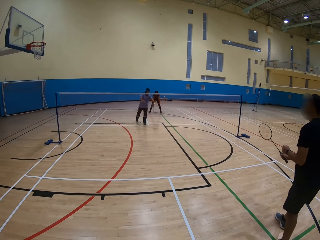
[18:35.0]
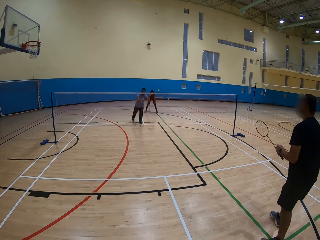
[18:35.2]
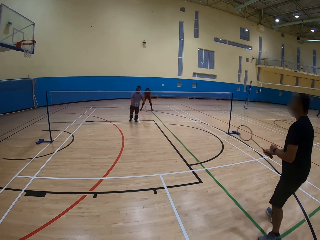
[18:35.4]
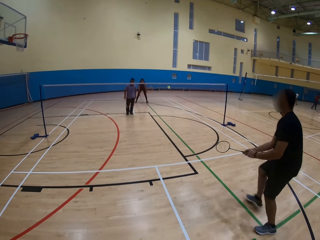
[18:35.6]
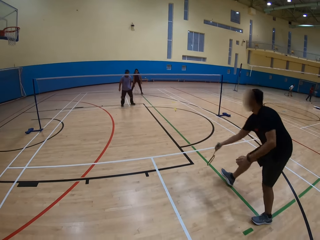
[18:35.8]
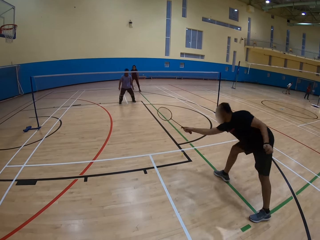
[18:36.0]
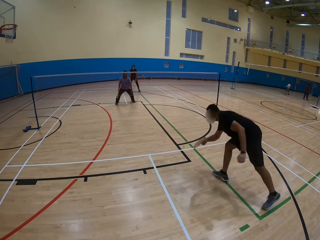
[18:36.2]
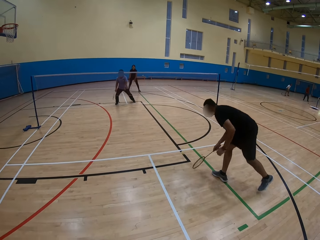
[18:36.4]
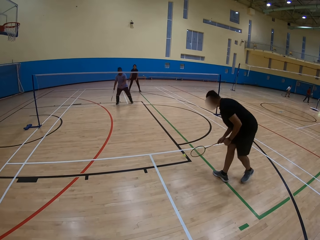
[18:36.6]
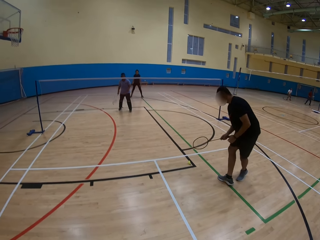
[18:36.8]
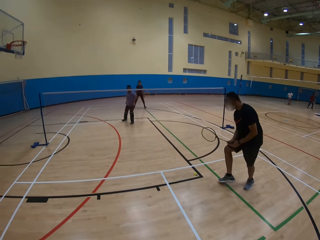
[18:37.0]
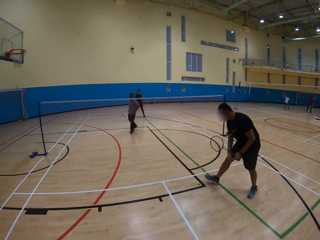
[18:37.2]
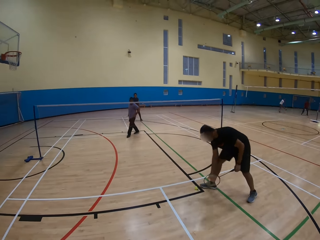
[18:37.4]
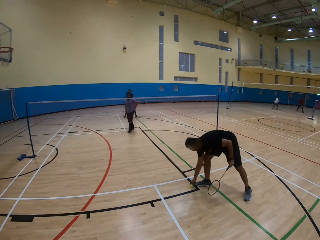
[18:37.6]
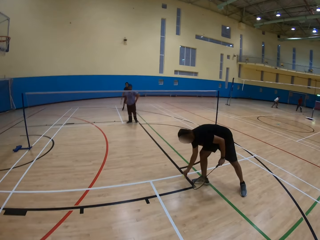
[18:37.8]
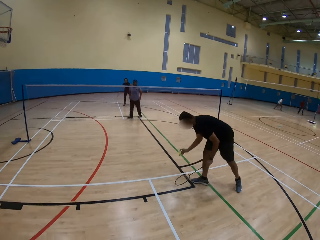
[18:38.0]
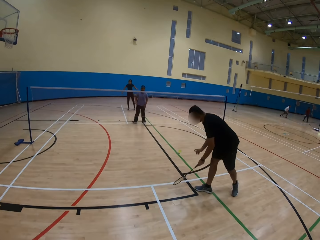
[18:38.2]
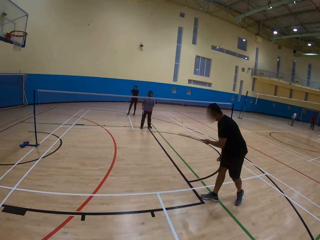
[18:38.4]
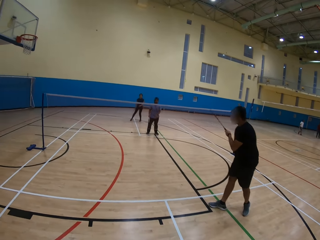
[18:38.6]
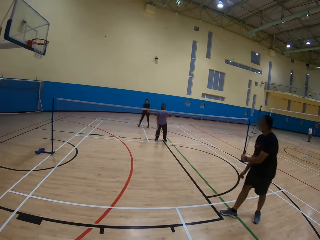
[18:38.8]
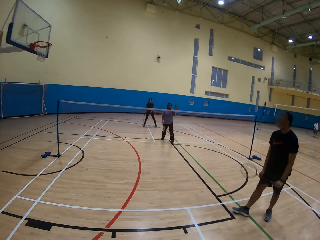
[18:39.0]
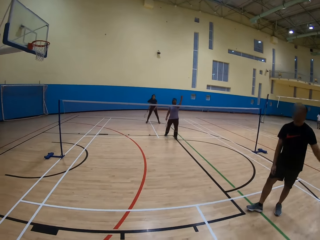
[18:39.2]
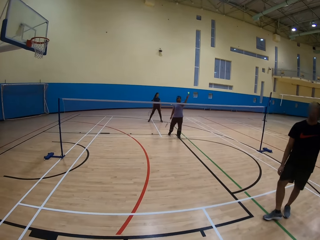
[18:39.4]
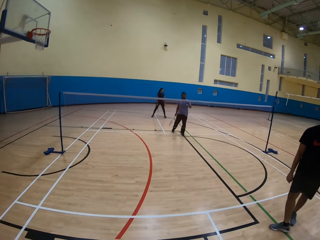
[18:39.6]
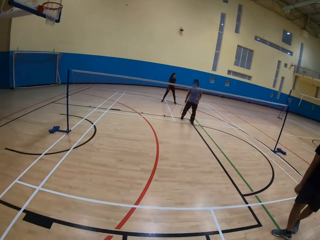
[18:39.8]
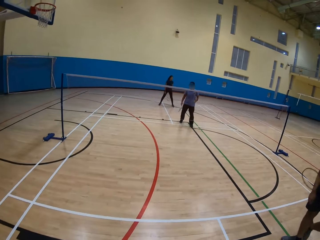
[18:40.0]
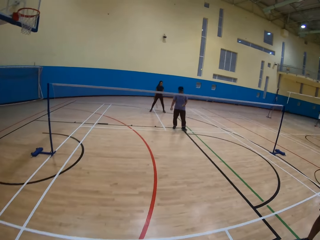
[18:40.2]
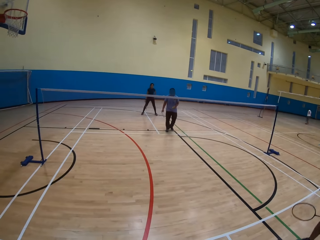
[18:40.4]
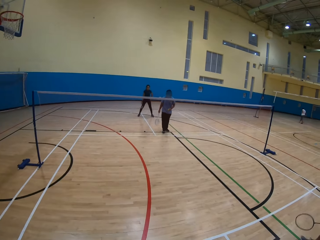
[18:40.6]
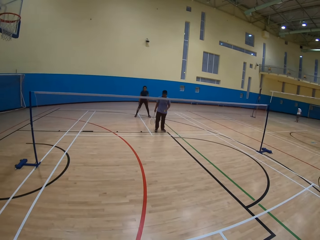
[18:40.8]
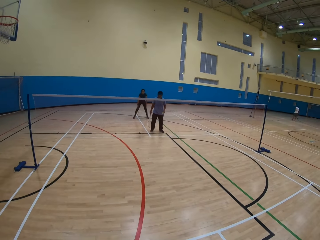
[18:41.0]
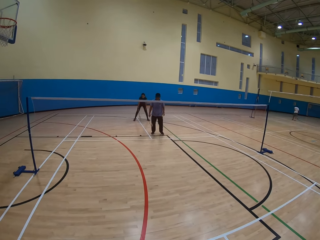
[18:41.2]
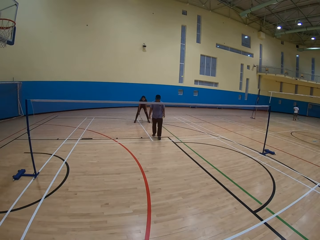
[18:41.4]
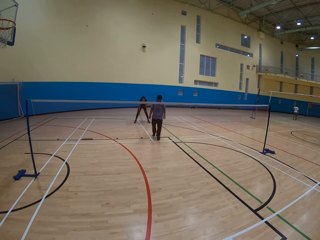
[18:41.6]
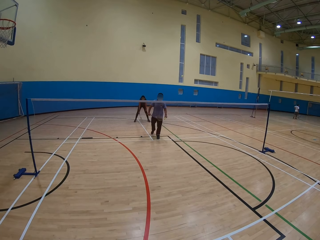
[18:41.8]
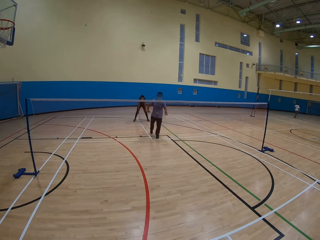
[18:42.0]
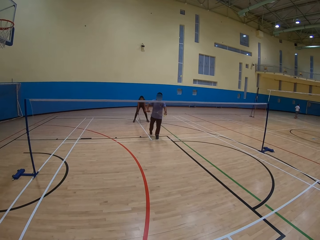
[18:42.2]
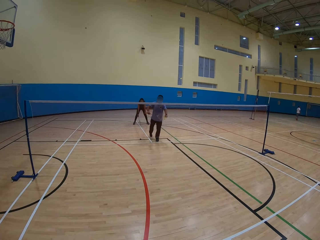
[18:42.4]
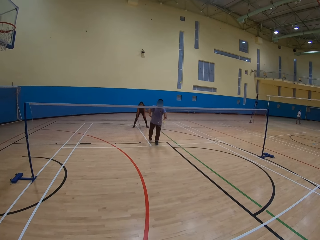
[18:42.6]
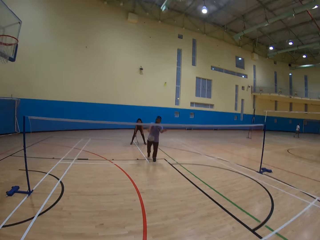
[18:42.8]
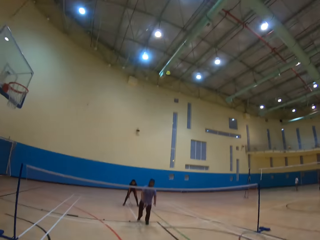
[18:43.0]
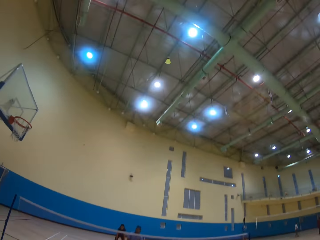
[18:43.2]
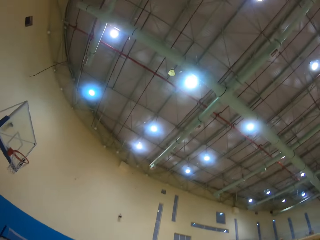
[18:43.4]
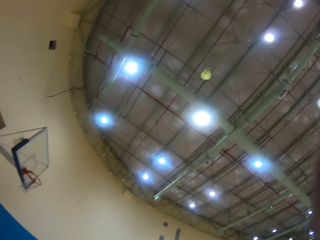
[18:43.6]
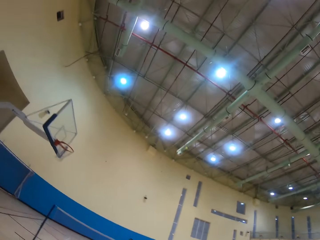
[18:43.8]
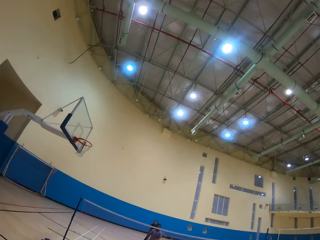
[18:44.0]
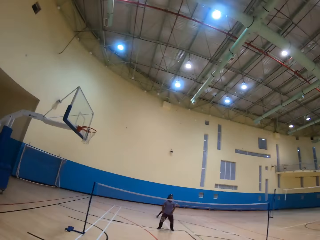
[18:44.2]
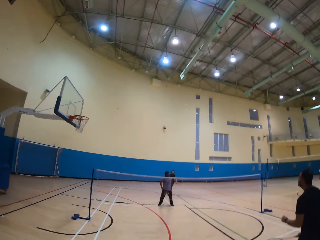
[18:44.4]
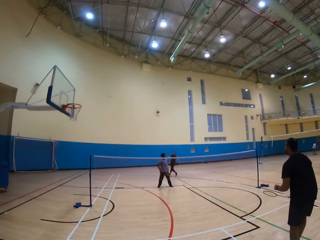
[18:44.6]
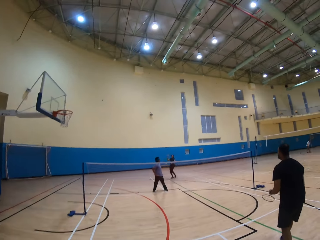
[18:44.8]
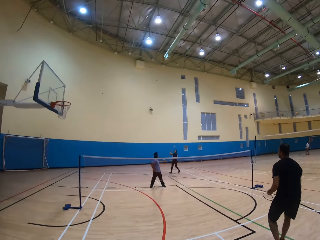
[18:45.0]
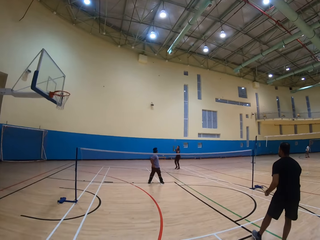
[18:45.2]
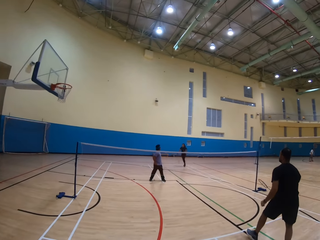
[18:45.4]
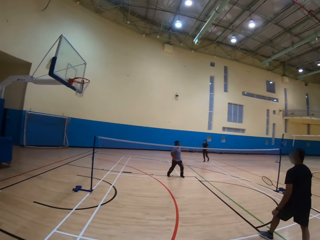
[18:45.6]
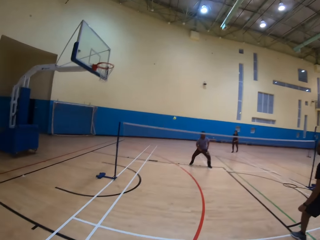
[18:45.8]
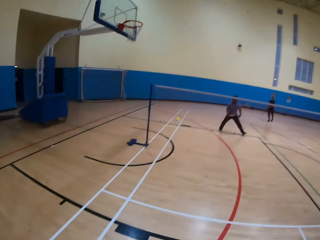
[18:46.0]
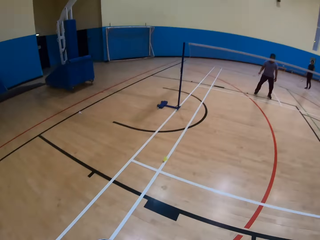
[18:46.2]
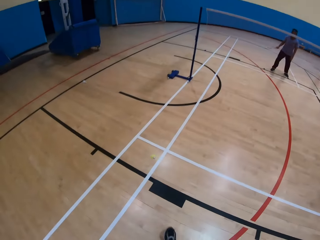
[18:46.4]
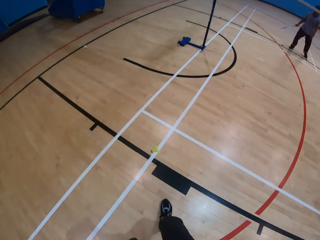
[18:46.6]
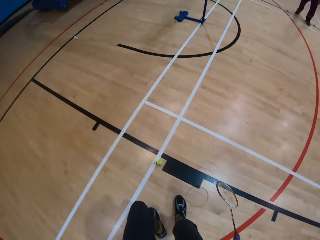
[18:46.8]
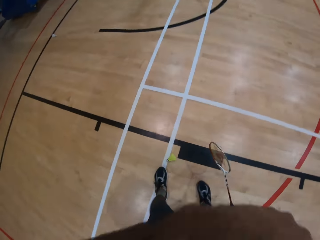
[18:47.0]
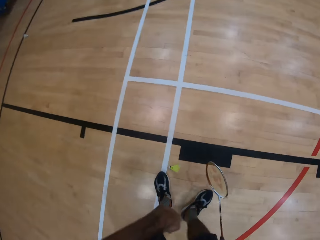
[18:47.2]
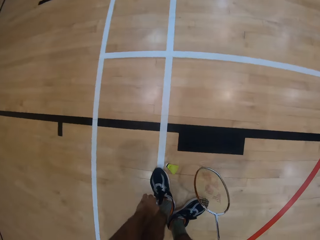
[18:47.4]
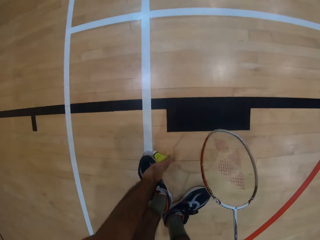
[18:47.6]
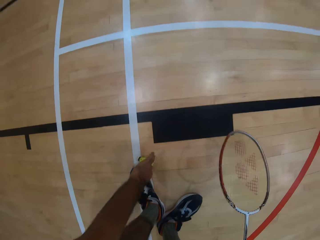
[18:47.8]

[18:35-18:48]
A man hits the shuttlecock and plays the badminton game. Another man hits the shuttlecock. The other man hits the shuttlecock again. The other man plays the badminton game, picks the shuttlecock from the floor, hits the shuttlecock and moves around. The first man moves a bit, hits the shuttlecock and plays the badminton game. The camera wearer hits the shuttlecock. The other man plays the badminton game. A woman hits the shuttlecock. The camera wearer picks up the shuttlecock on the ground.

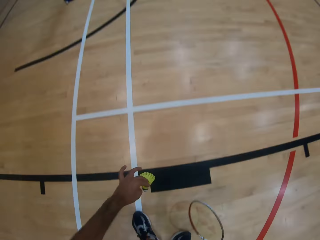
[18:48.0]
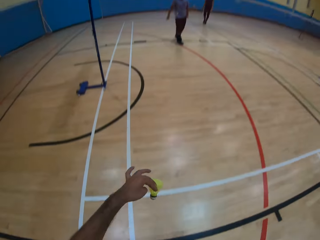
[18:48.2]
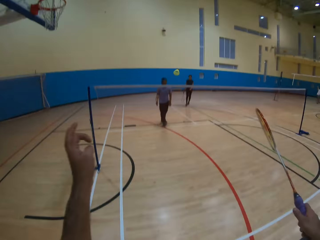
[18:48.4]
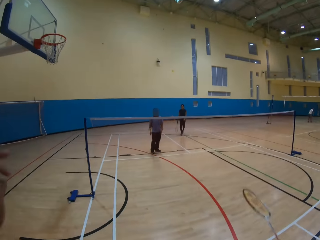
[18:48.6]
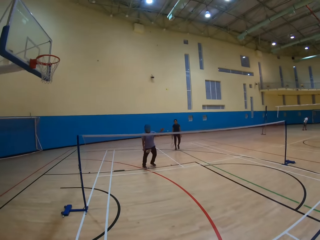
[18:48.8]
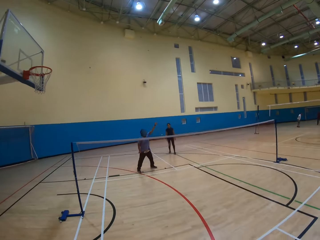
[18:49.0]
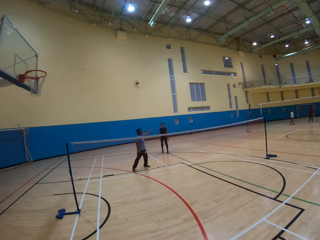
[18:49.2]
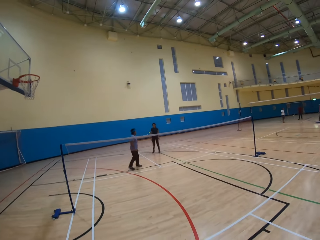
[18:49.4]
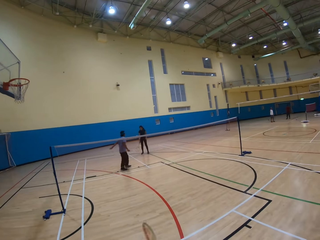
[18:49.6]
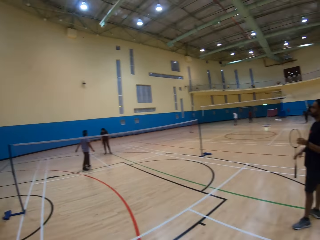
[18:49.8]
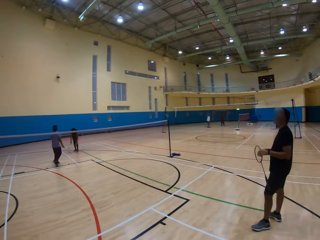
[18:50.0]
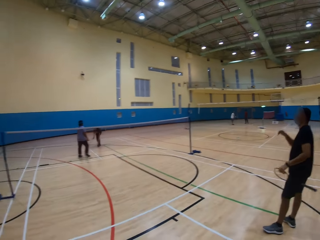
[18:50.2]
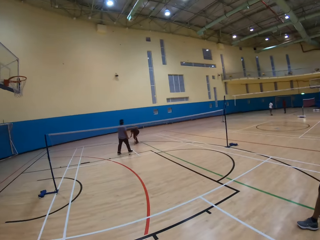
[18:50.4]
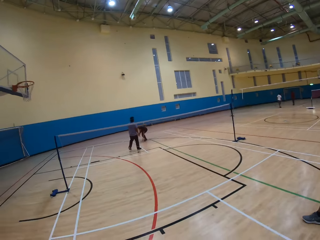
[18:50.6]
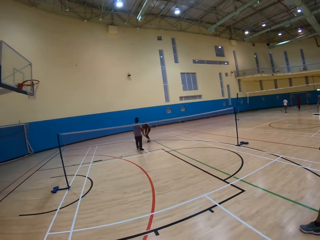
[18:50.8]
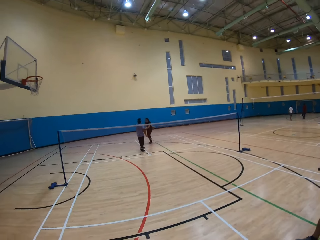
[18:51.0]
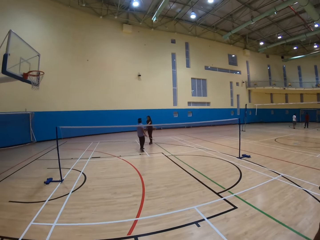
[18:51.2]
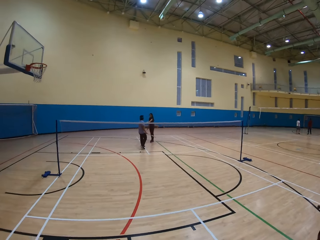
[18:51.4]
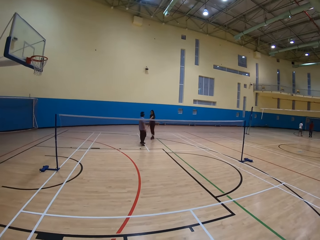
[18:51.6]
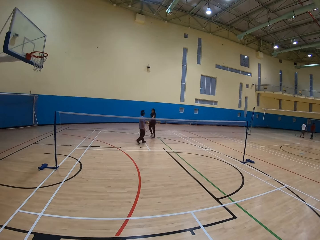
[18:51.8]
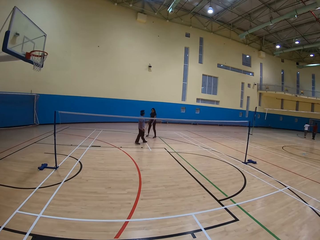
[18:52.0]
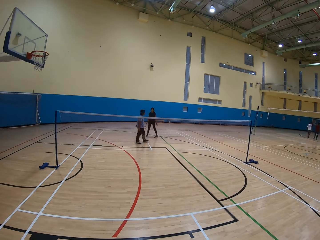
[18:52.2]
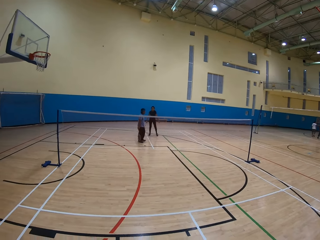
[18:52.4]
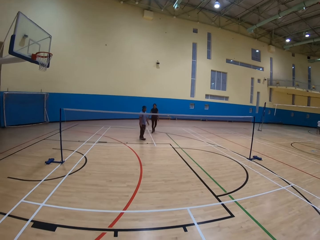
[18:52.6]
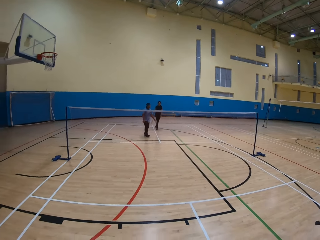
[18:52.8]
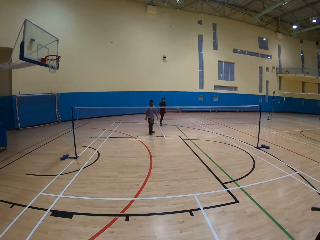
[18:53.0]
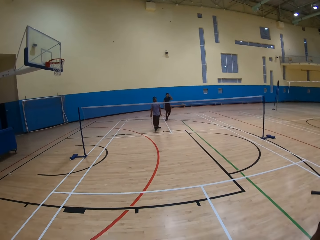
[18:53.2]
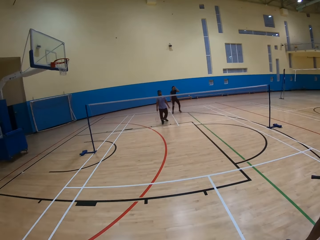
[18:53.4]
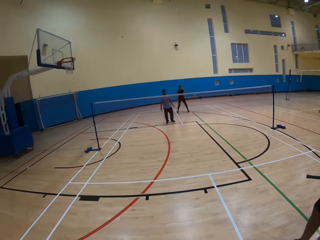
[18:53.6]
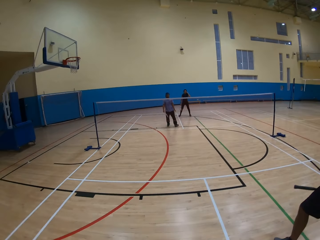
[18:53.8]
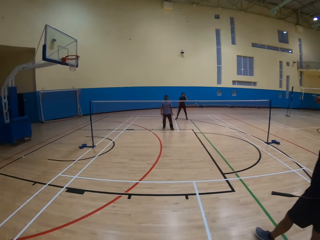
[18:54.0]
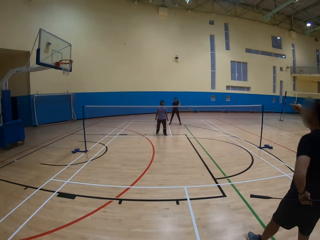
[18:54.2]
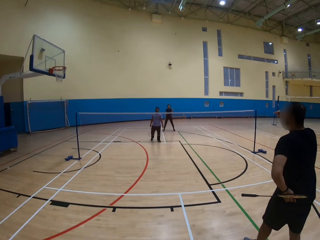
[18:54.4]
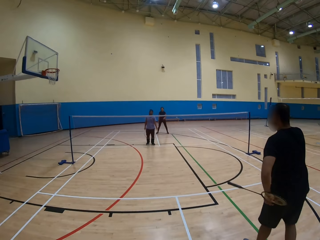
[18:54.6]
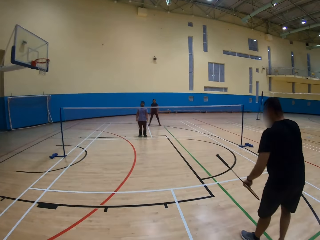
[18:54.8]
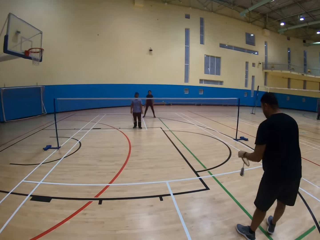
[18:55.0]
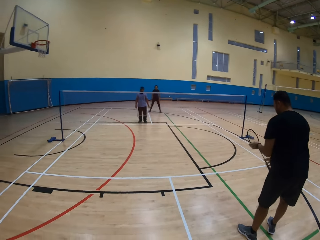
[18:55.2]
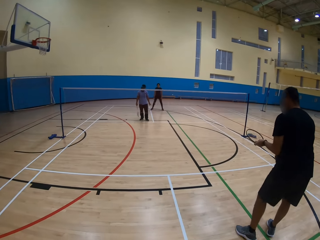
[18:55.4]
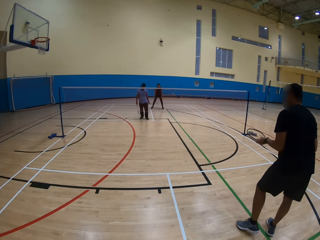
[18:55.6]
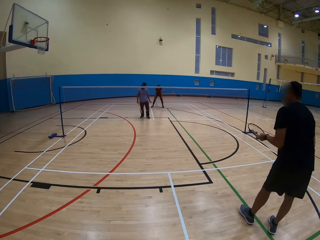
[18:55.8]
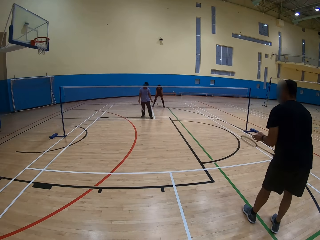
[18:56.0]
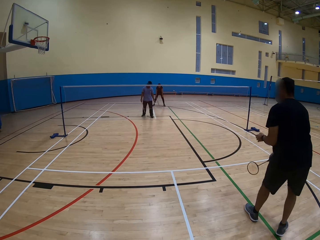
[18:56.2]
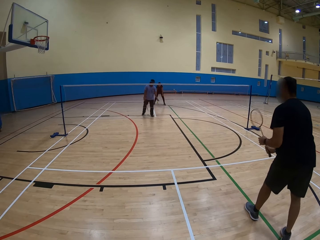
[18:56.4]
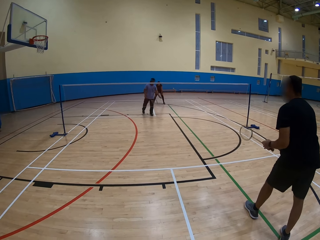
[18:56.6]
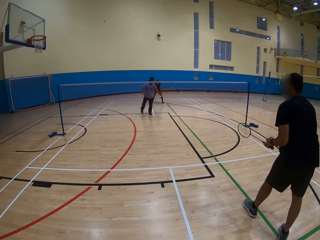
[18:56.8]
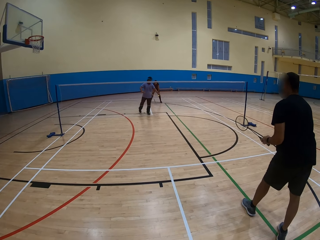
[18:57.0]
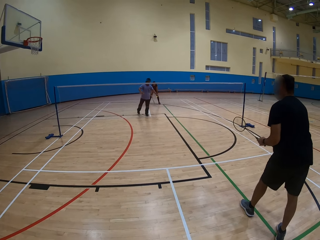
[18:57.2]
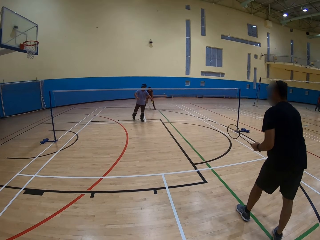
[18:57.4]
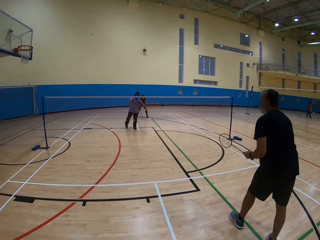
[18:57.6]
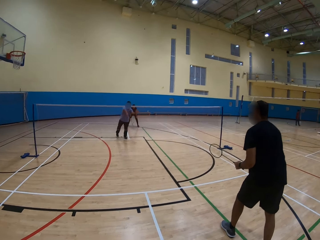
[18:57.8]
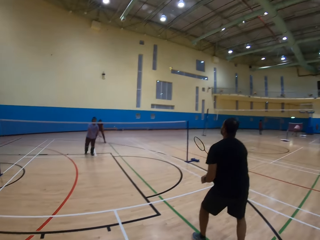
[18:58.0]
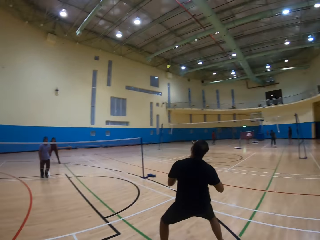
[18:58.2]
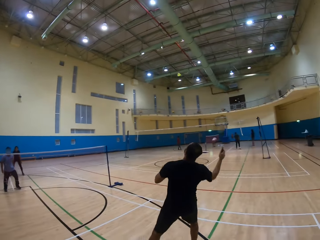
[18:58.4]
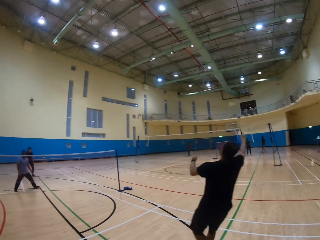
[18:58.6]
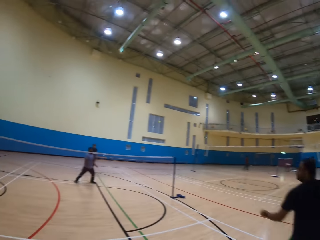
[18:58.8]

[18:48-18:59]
The camera wearer hits the shuttlecock on the ground. They play the badminton game. A woman picks the shuttlecock from the floor and hits the shuttlecock. The woman plays the badminton game. A man moves the racket. Another man hits the shuttlecock and plays the badminton game.
